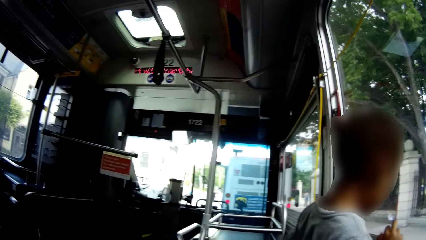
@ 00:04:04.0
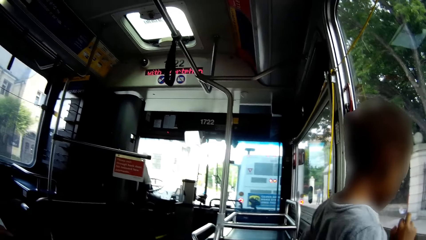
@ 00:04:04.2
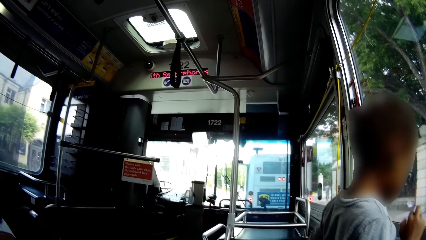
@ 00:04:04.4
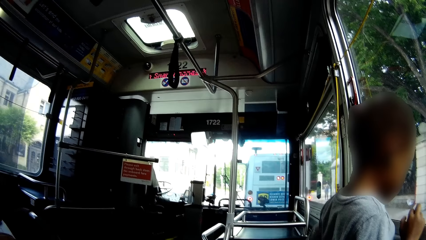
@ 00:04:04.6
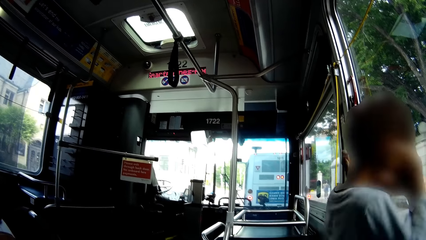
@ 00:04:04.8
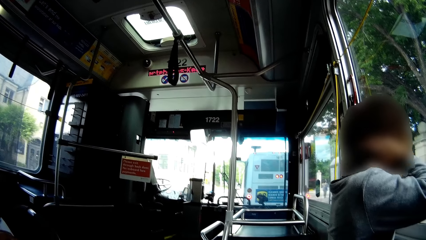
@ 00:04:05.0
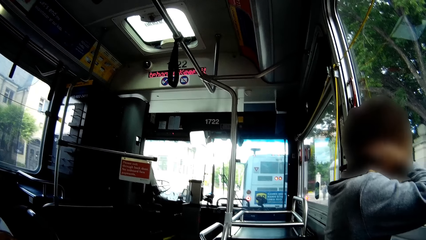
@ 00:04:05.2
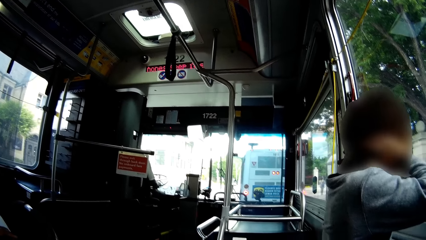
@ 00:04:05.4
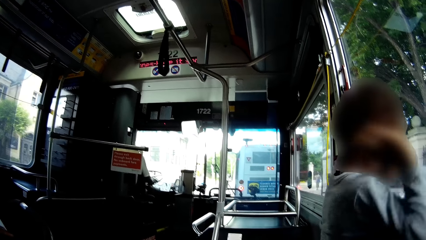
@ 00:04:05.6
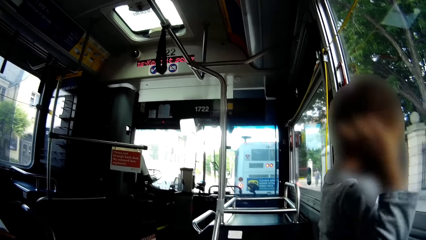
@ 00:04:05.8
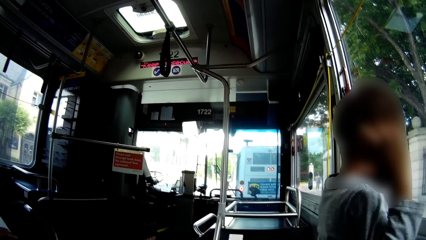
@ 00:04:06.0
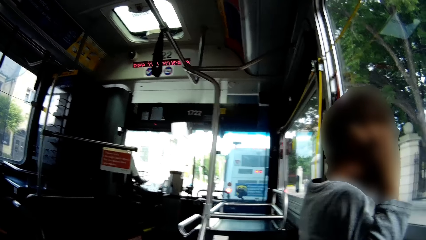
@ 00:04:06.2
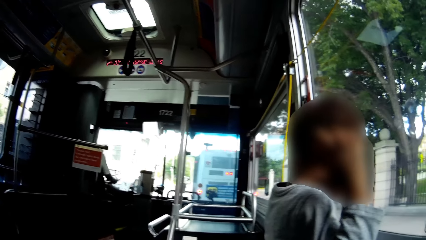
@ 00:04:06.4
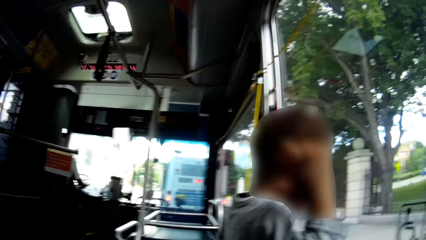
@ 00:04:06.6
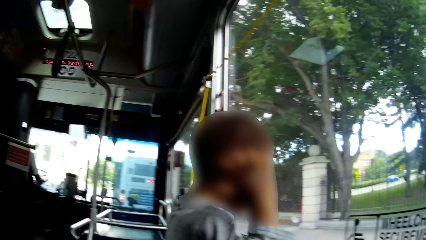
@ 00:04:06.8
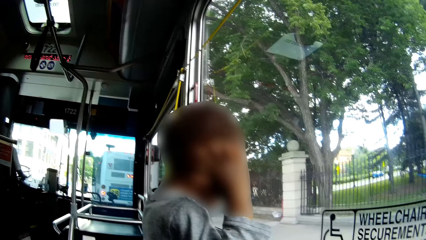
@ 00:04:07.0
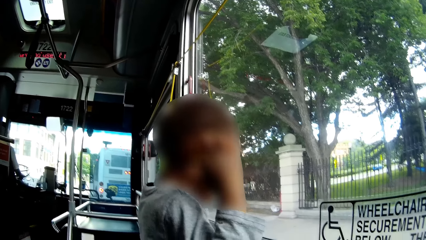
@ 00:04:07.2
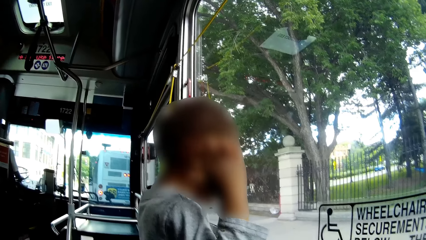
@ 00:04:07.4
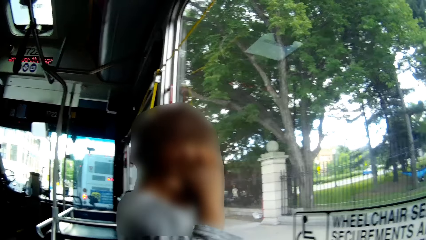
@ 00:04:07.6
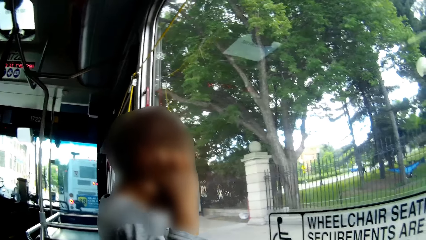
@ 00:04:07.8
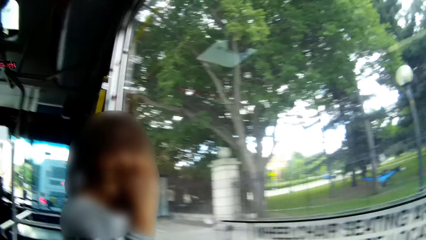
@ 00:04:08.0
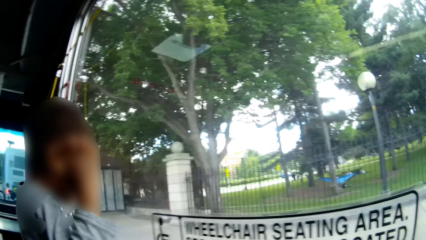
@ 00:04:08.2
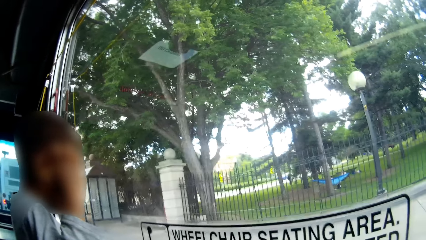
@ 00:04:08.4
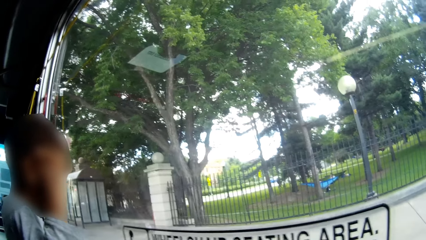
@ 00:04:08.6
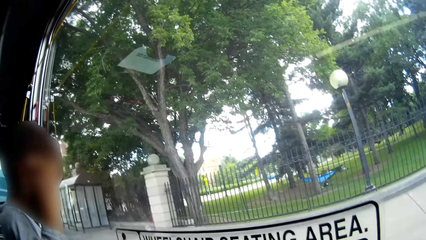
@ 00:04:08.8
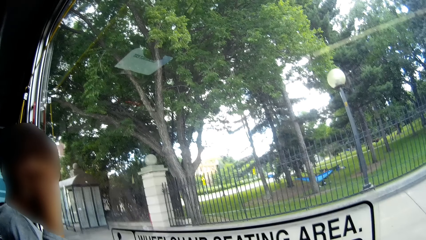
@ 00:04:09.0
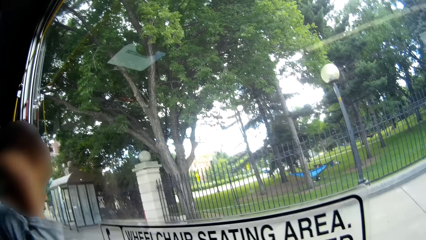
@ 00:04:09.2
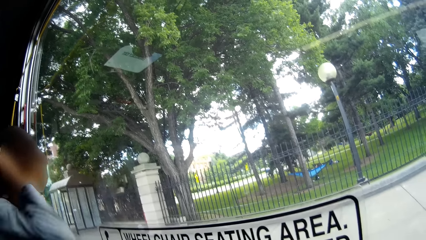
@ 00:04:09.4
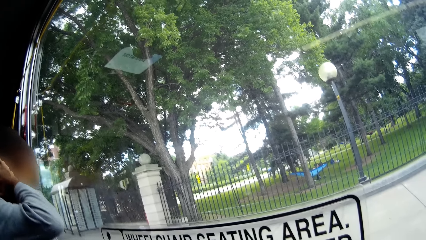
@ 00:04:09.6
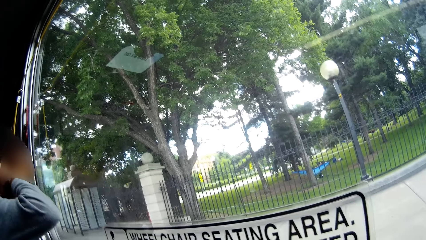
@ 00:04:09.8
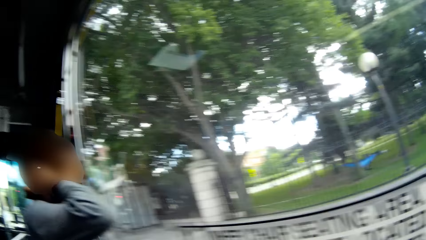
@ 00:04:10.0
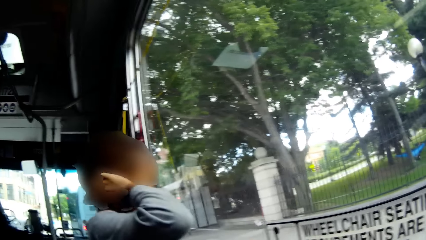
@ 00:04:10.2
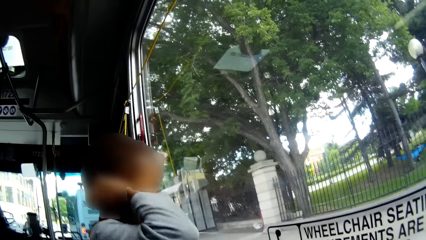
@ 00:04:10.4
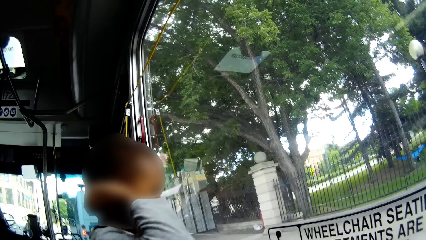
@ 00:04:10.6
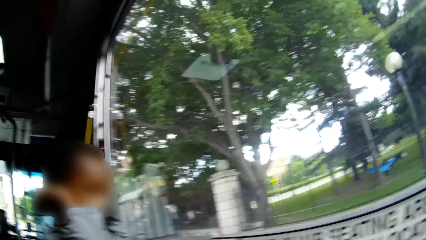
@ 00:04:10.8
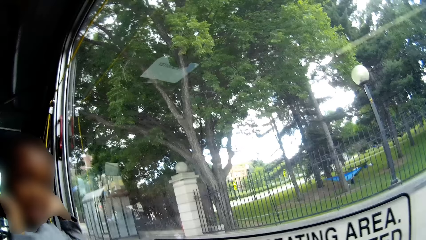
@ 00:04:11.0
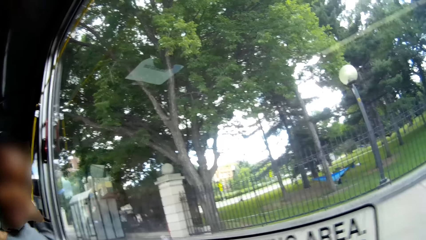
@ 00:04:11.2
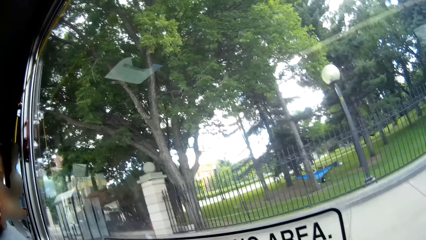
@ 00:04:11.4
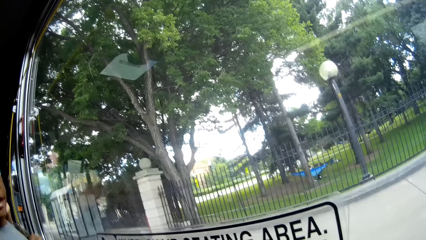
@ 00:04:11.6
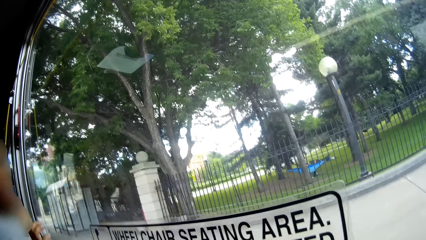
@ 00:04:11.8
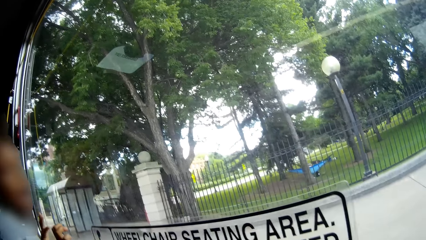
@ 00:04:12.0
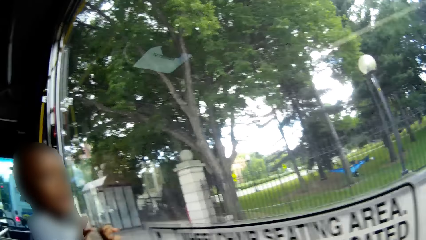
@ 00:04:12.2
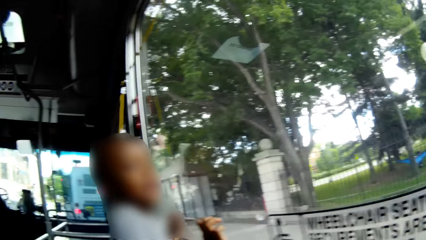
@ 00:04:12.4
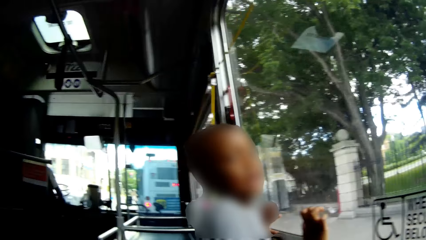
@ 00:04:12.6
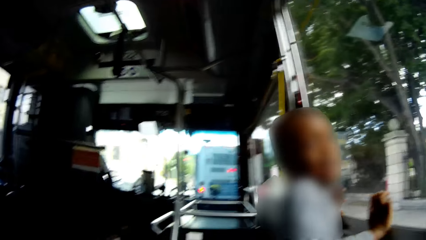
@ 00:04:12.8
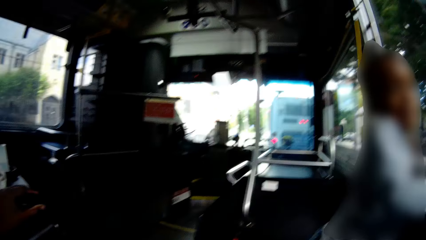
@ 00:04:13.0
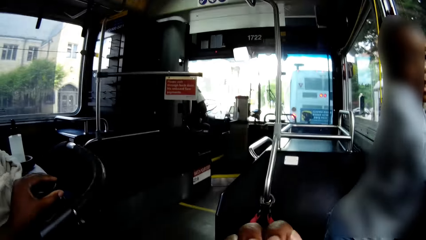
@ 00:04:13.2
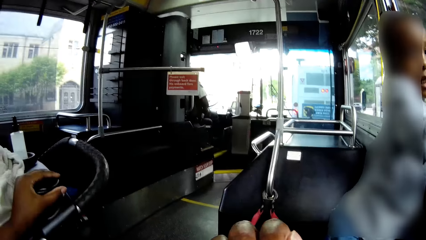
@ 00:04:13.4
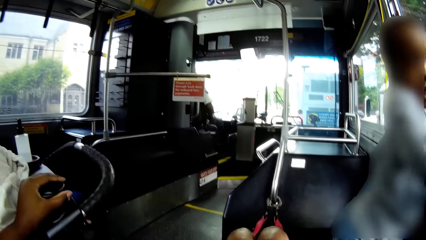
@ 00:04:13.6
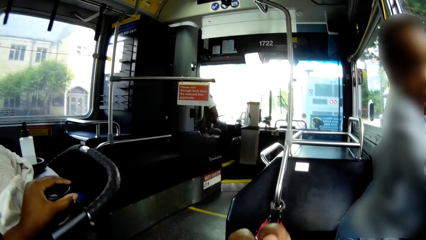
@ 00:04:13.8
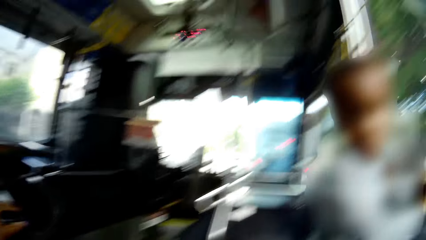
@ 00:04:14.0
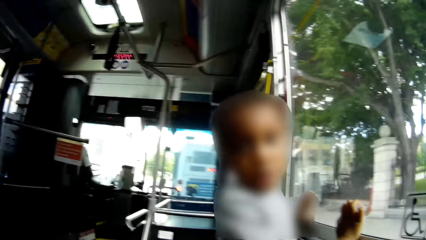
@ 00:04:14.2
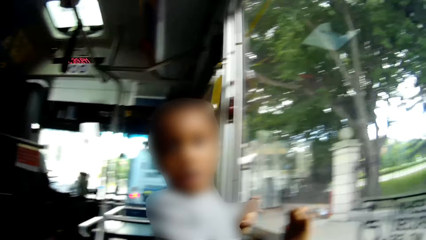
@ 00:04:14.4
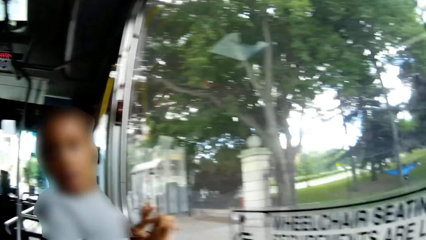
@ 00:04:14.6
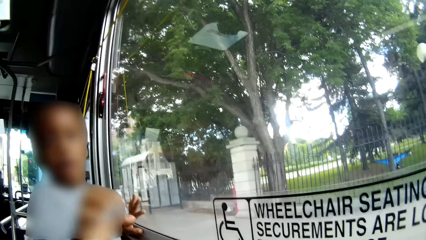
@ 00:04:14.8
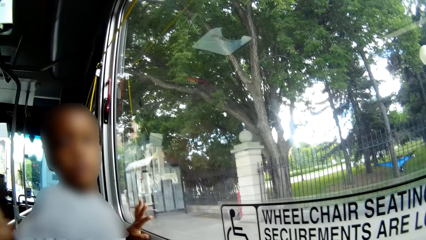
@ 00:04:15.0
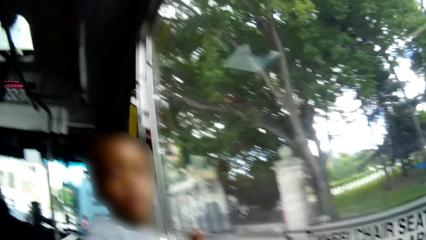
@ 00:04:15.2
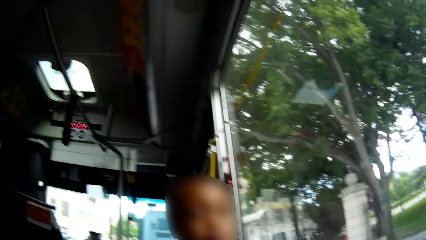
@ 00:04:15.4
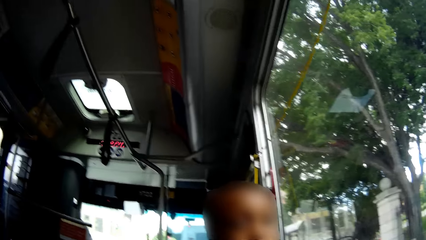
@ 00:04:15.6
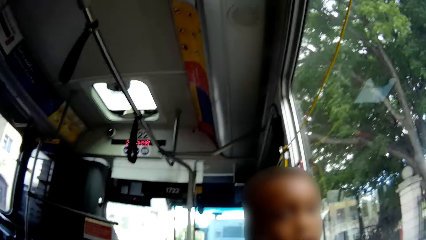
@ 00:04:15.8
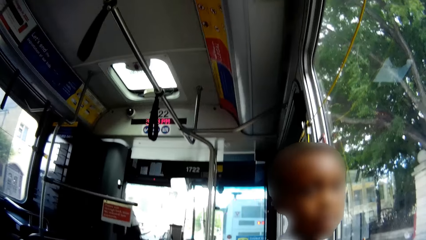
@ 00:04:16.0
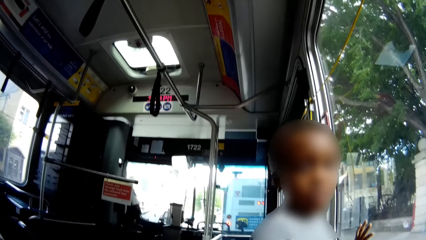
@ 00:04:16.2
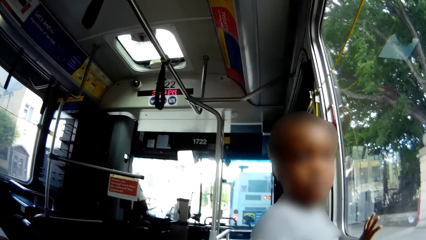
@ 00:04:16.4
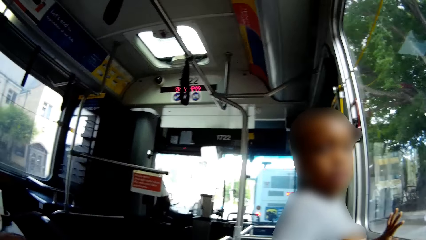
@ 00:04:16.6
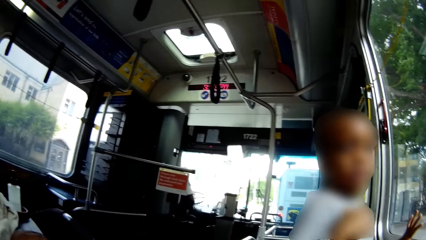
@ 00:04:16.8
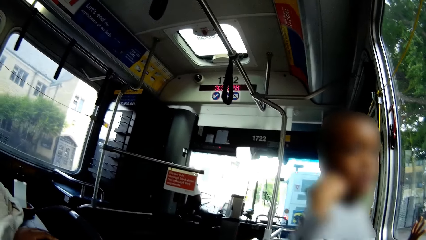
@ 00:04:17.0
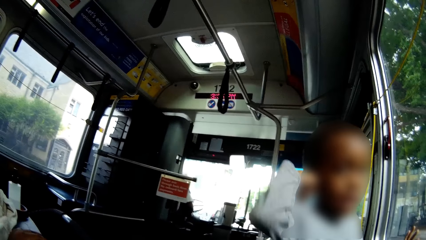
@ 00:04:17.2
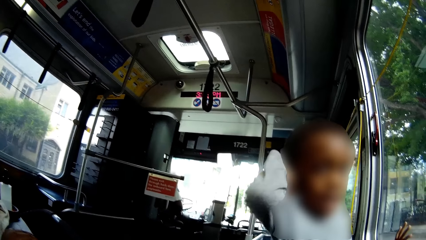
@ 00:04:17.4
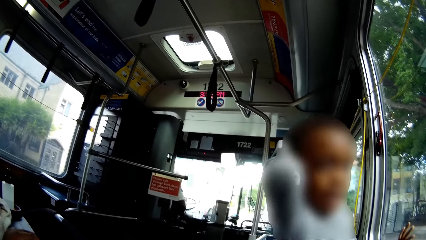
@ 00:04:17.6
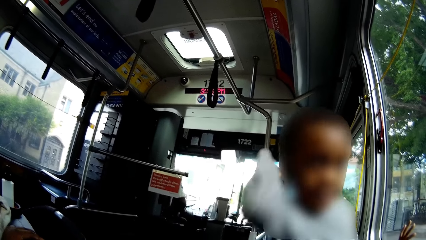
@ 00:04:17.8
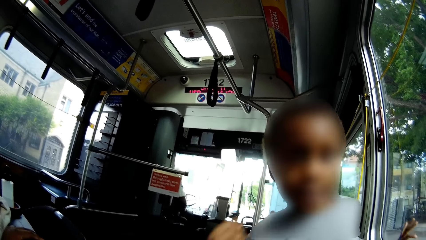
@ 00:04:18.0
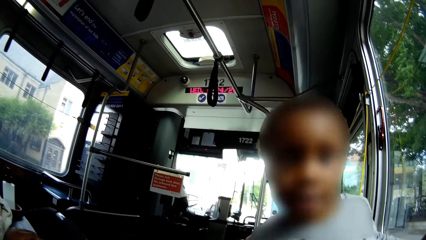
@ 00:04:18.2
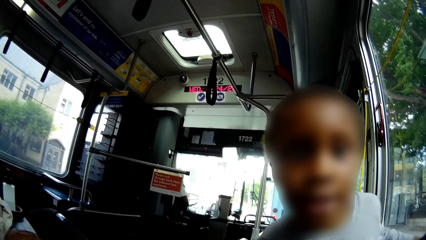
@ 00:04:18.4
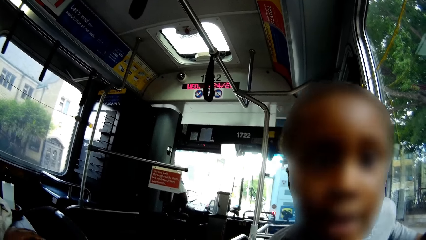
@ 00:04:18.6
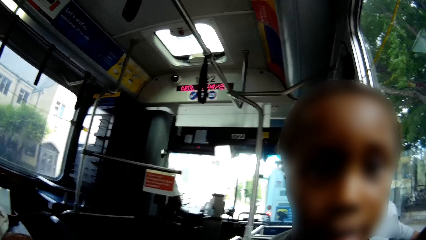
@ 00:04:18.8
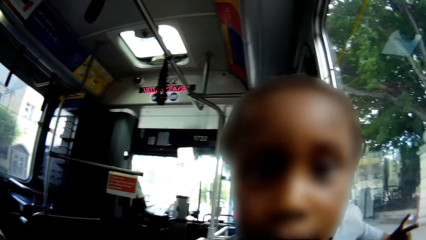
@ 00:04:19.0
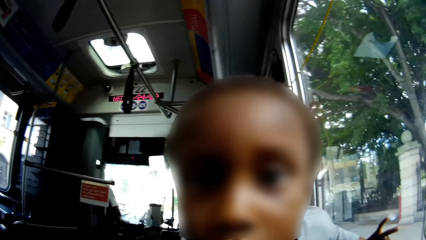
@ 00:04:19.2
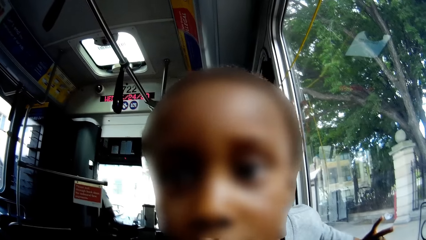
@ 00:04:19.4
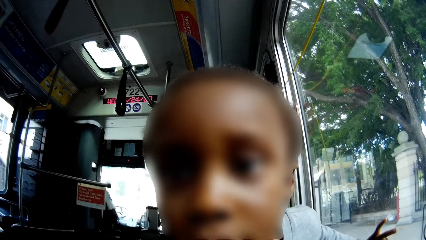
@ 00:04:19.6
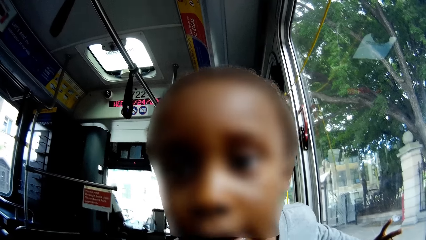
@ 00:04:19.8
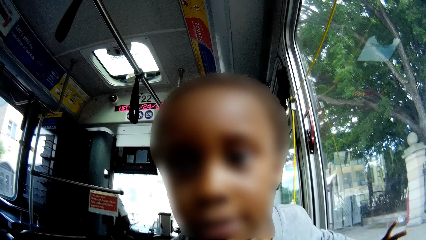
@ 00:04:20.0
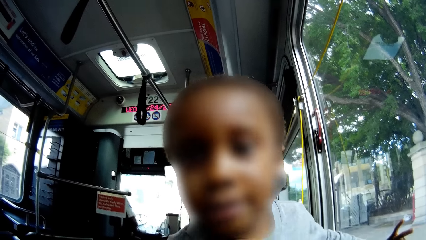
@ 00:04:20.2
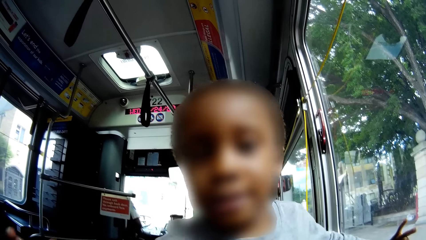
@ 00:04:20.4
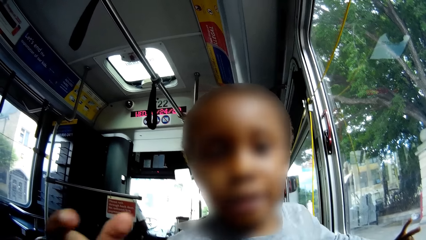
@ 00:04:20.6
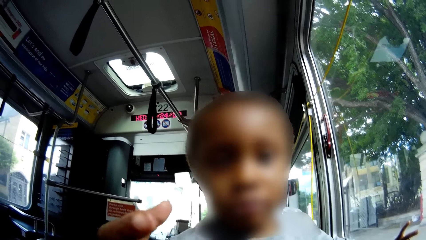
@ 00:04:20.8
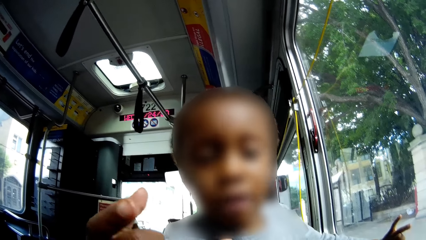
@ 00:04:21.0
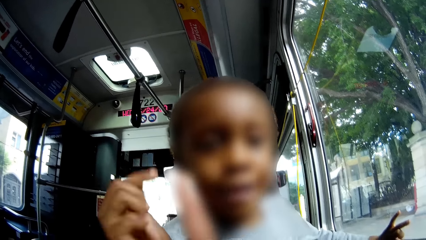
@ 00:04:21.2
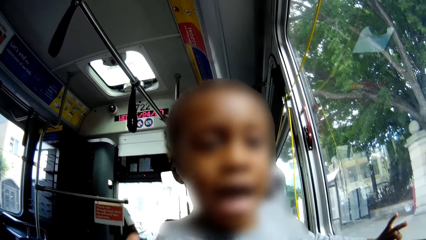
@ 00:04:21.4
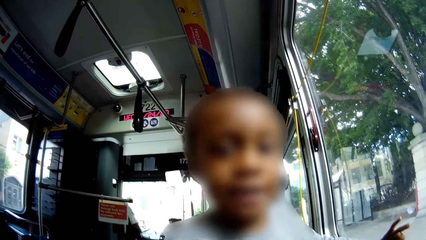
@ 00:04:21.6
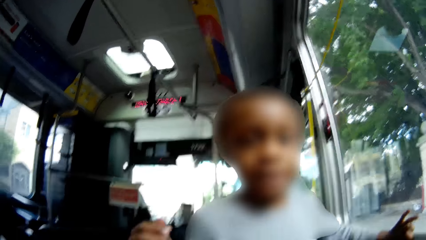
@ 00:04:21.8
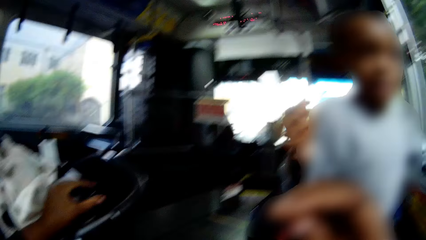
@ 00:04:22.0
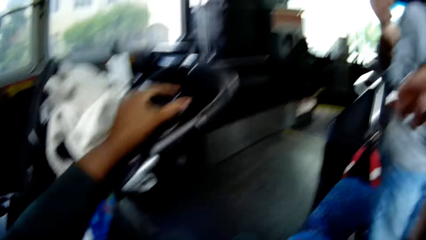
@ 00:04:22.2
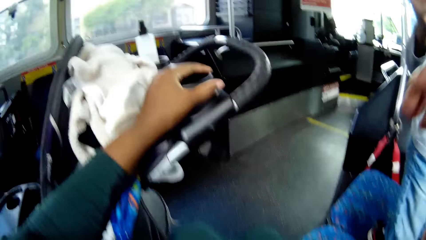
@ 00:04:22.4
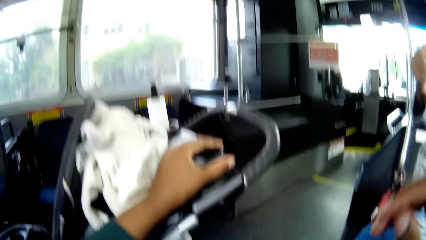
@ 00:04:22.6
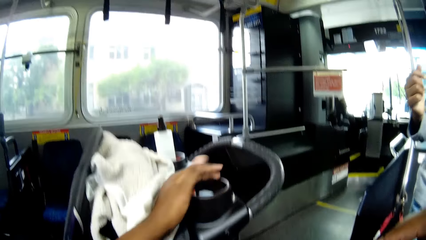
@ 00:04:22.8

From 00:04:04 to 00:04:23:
The boy covers his ears with both hands. He does it again. The boy places both hands on a window. The camera wearer holds the baby pram with her left hand. The boy removes his right hand from the window.
